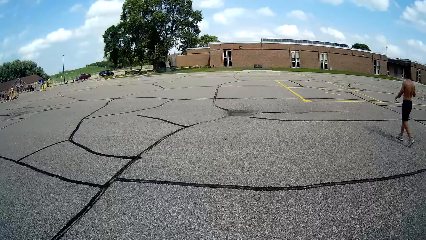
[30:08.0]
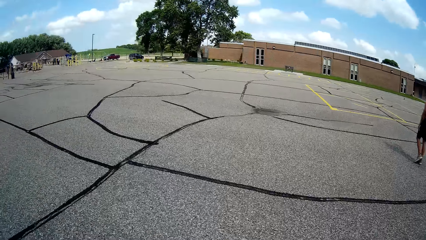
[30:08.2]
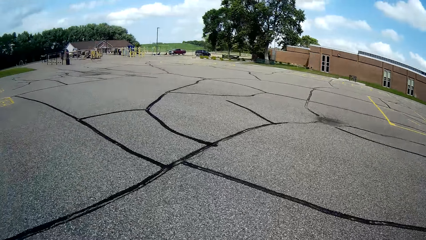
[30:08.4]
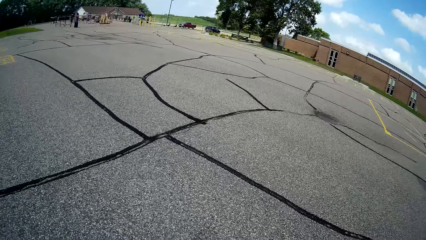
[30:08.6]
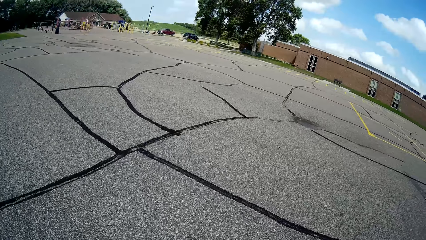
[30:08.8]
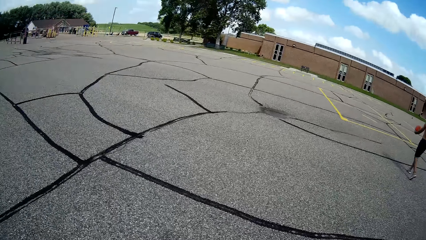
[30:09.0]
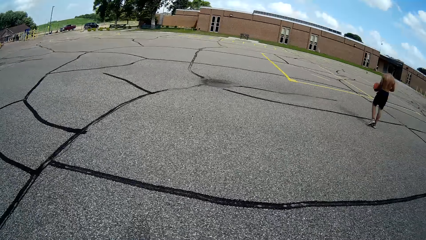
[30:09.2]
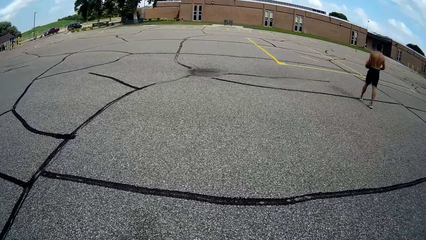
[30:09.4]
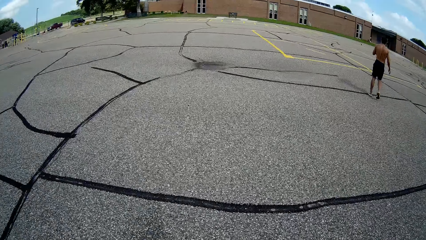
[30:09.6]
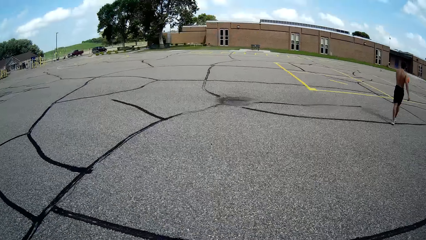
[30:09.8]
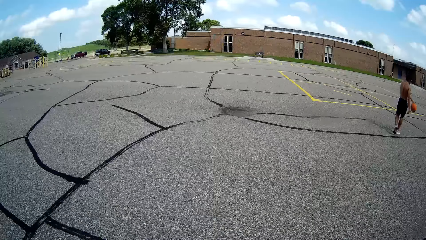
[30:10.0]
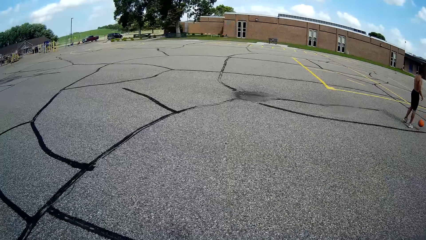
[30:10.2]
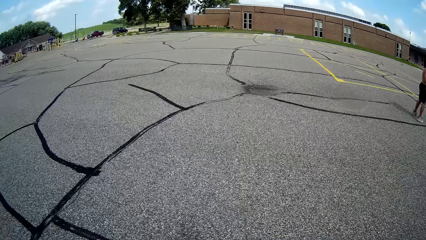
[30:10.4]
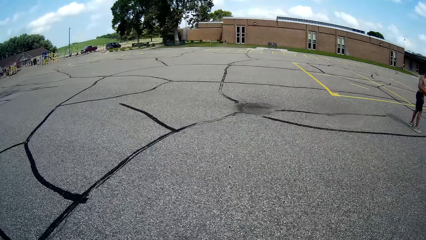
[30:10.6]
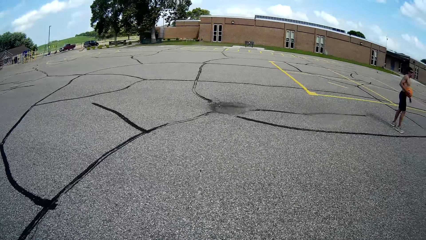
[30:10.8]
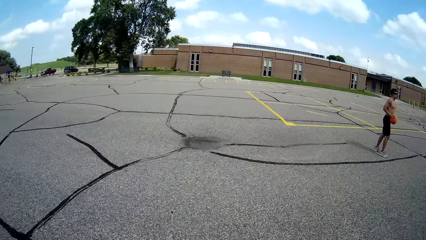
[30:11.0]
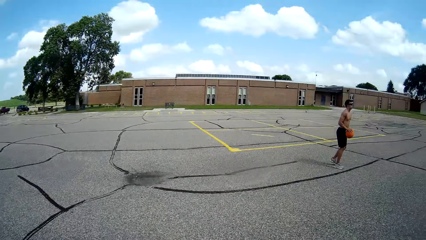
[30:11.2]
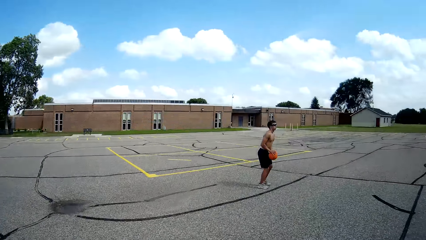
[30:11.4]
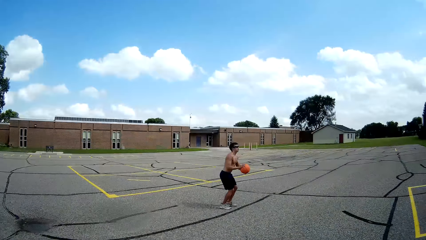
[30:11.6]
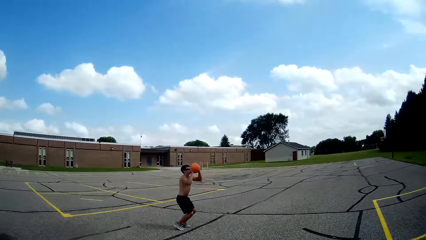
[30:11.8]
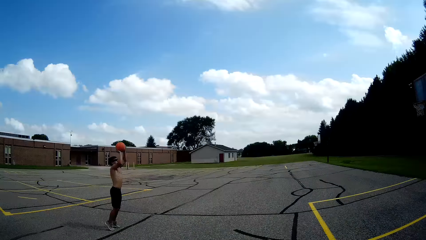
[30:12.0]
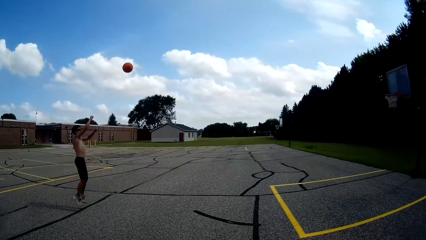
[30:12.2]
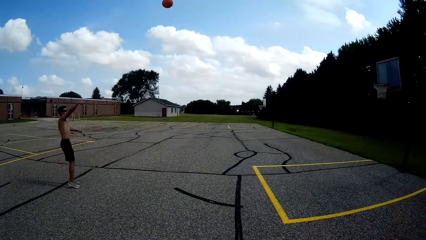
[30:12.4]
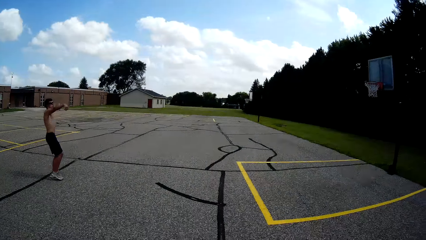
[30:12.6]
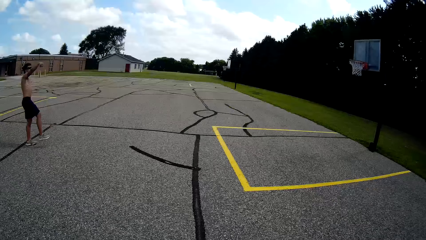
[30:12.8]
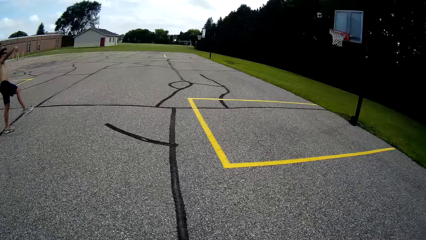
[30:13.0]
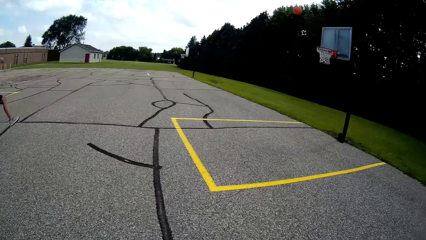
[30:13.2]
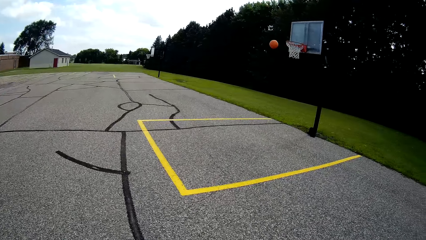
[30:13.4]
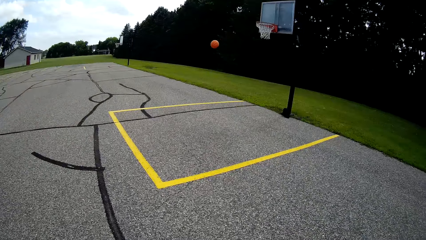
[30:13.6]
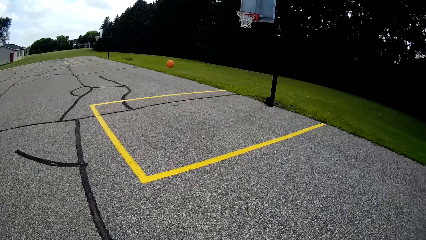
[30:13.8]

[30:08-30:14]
A man throws the ball into the basketball hoop.
